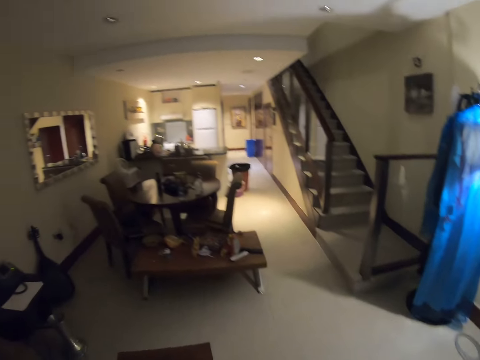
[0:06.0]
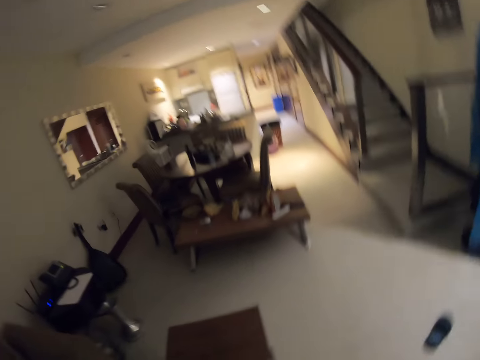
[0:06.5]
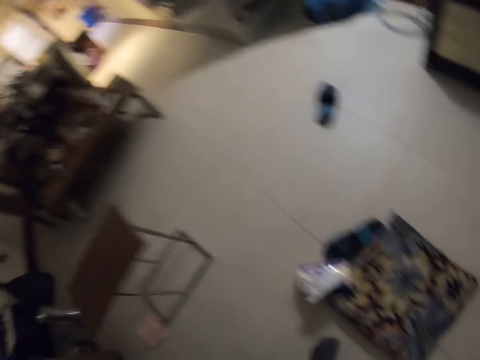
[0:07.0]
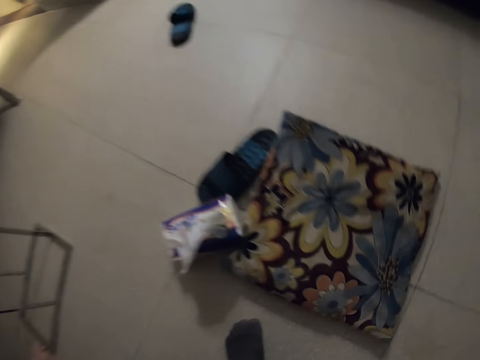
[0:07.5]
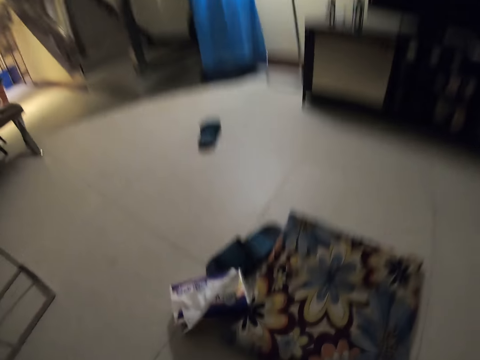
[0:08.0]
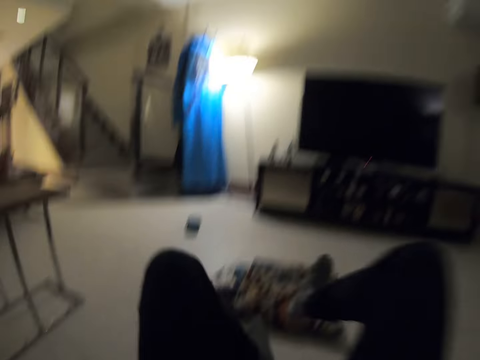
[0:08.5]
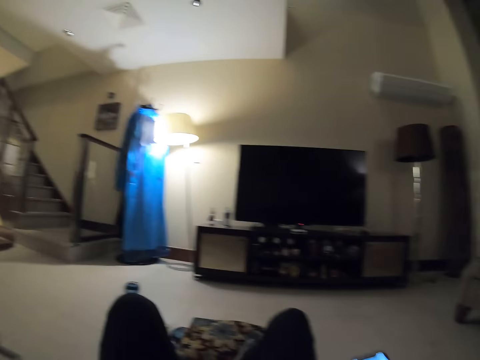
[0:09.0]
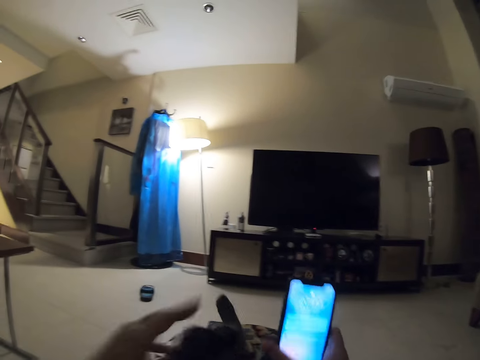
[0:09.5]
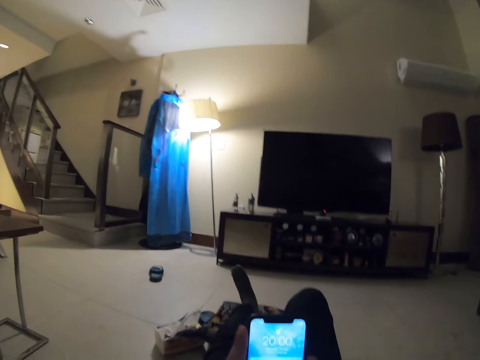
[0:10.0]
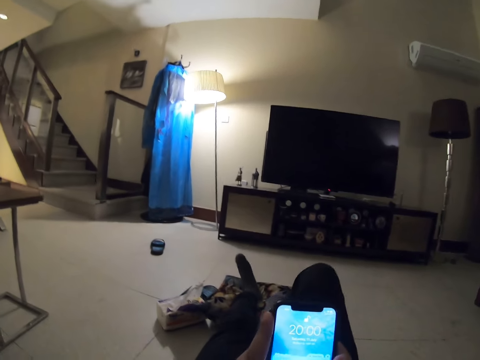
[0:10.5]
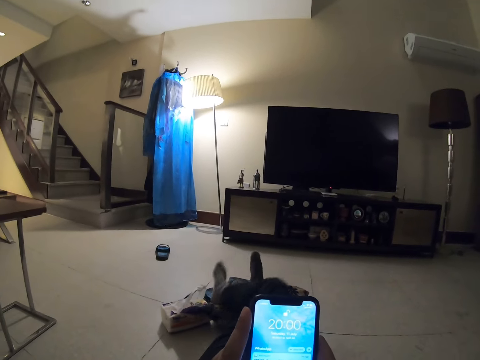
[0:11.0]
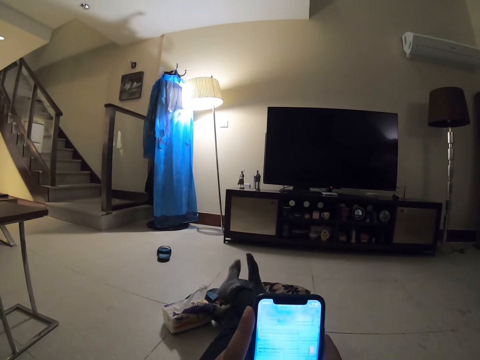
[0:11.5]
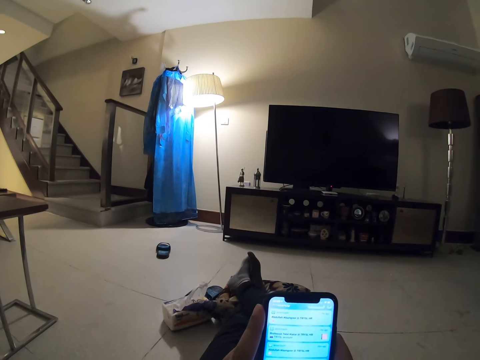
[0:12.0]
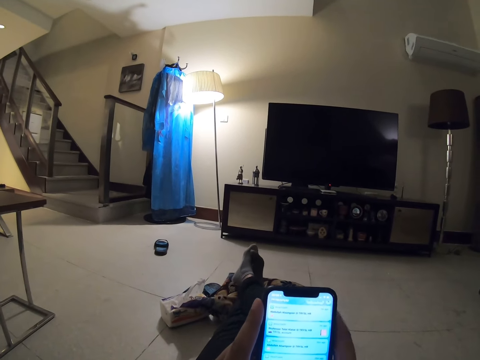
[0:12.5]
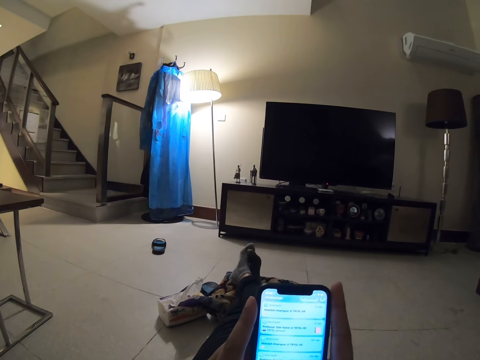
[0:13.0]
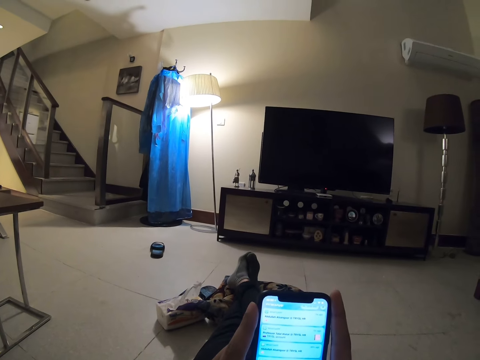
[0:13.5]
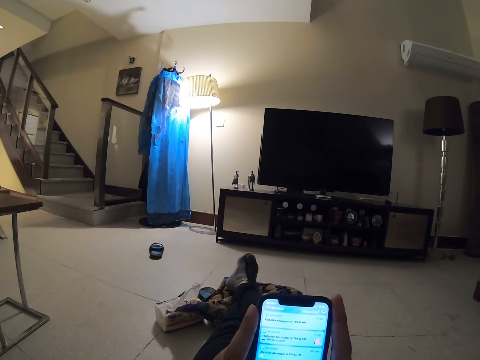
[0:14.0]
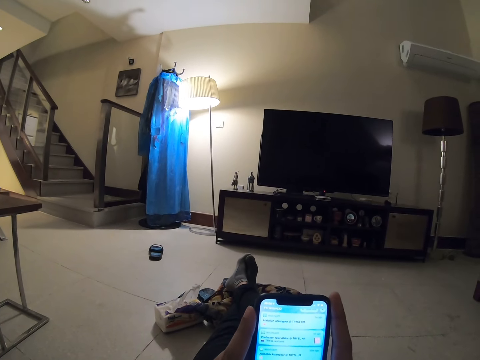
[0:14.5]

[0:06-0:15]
The camera wearer sits on a chair. They are pressing the phone.

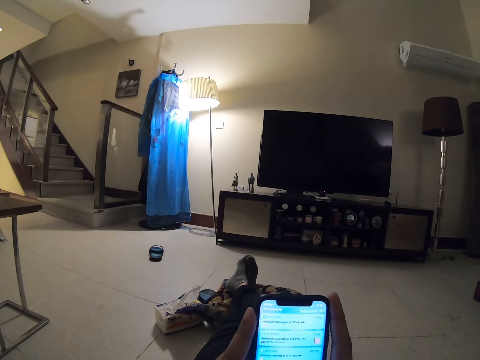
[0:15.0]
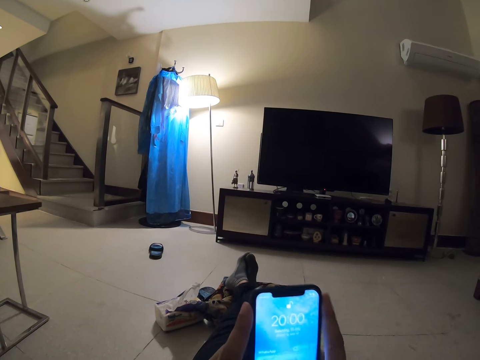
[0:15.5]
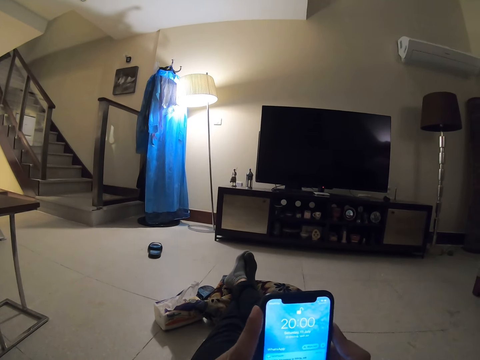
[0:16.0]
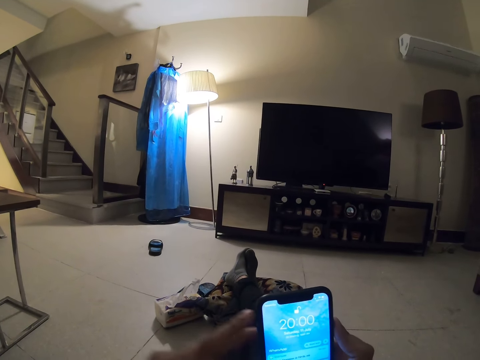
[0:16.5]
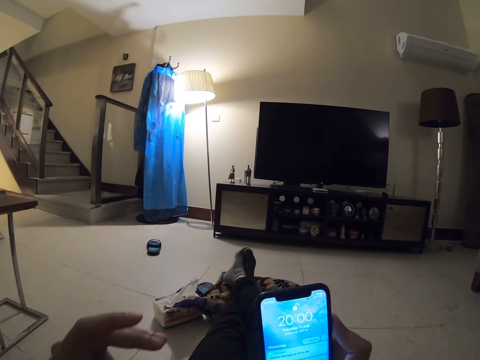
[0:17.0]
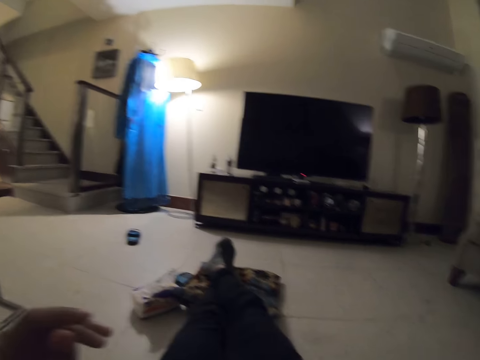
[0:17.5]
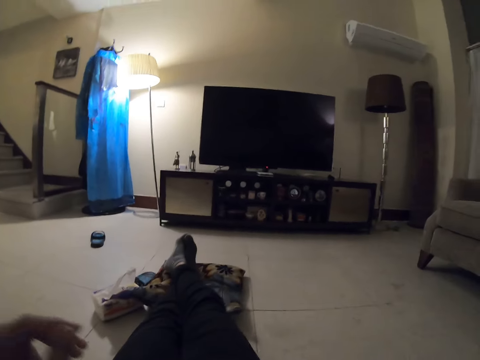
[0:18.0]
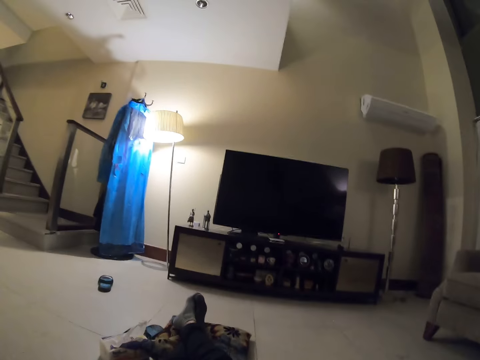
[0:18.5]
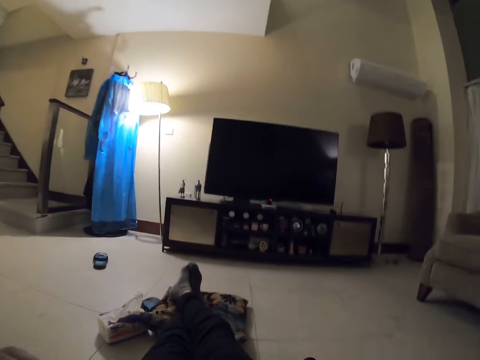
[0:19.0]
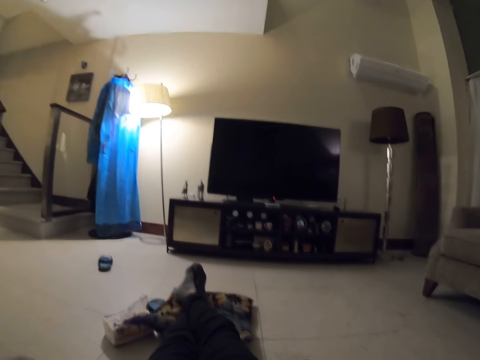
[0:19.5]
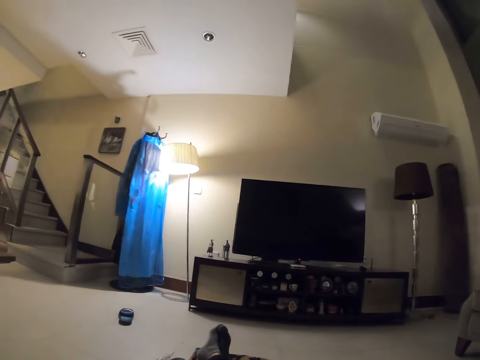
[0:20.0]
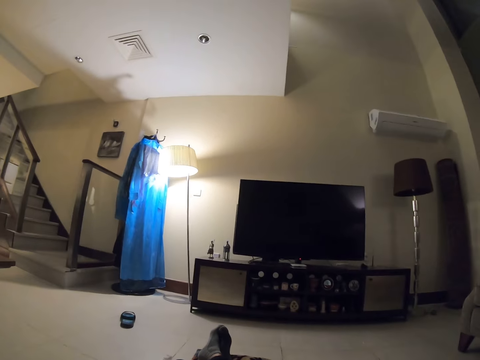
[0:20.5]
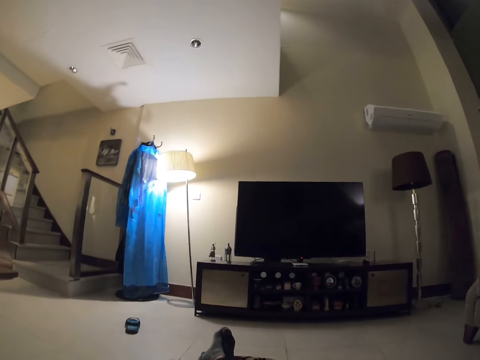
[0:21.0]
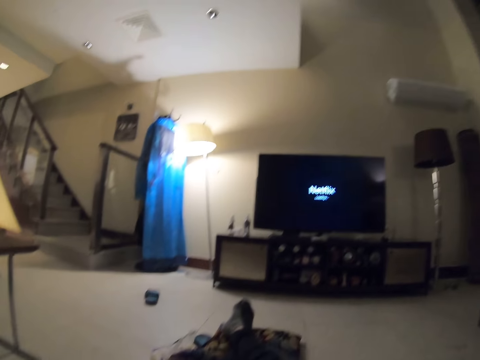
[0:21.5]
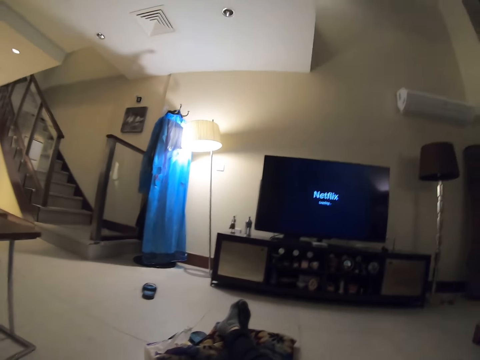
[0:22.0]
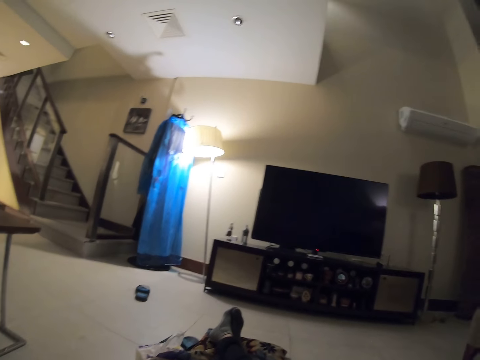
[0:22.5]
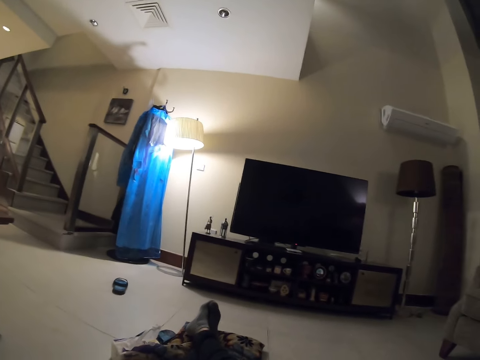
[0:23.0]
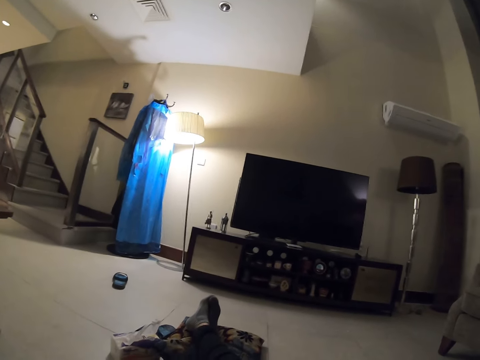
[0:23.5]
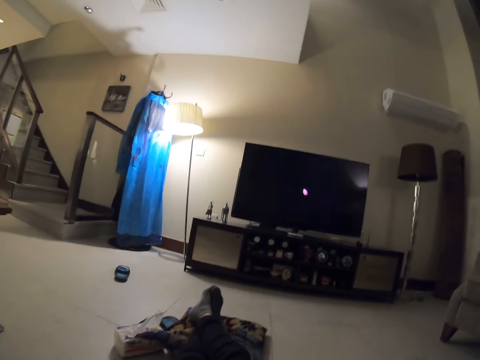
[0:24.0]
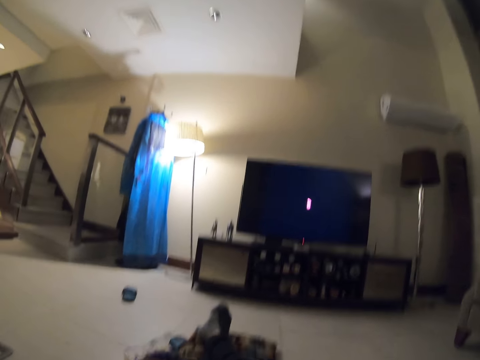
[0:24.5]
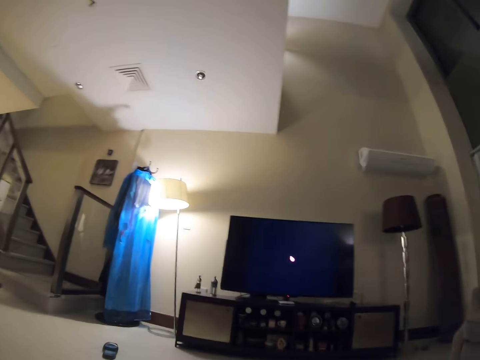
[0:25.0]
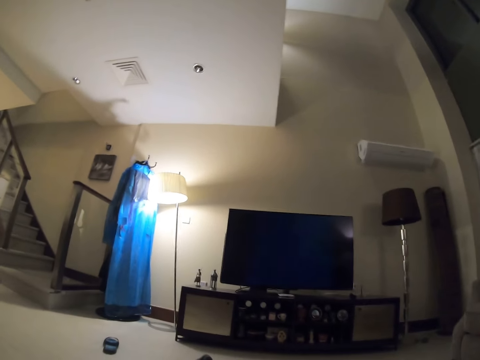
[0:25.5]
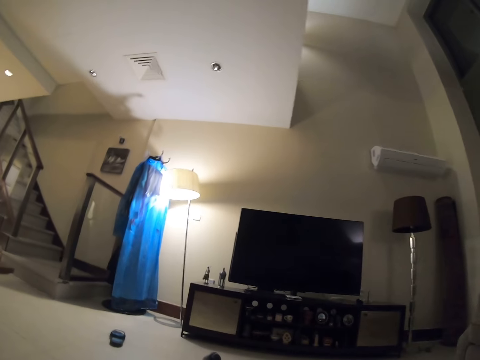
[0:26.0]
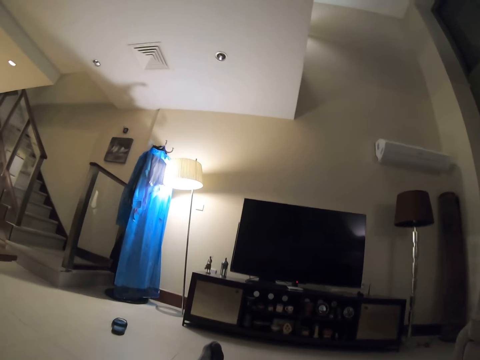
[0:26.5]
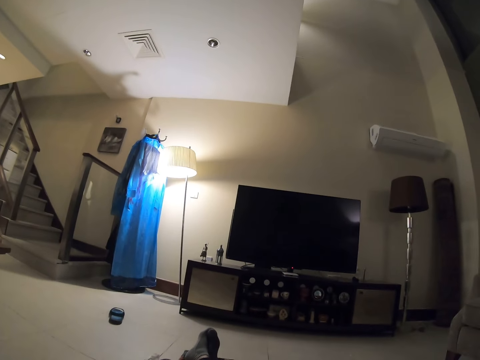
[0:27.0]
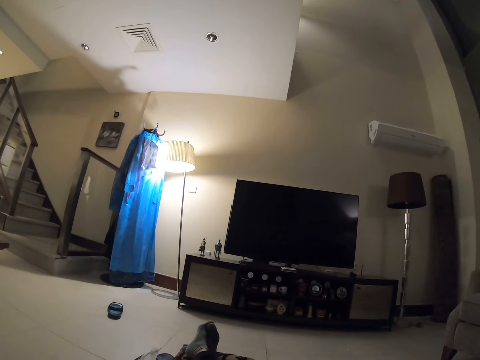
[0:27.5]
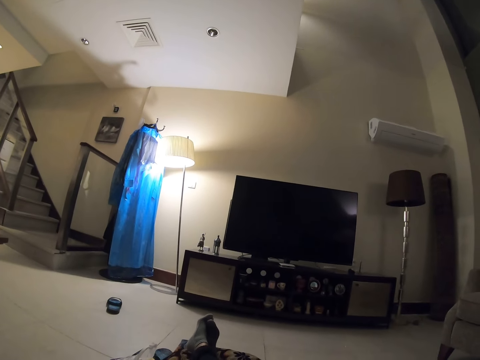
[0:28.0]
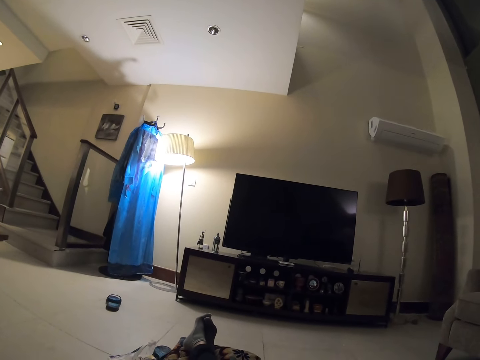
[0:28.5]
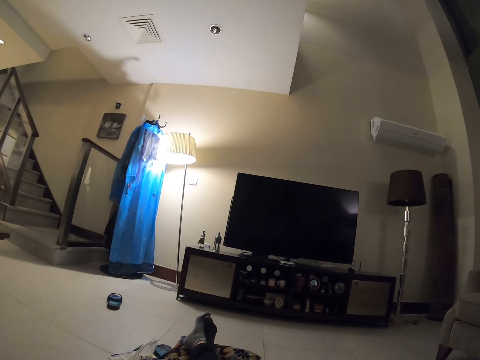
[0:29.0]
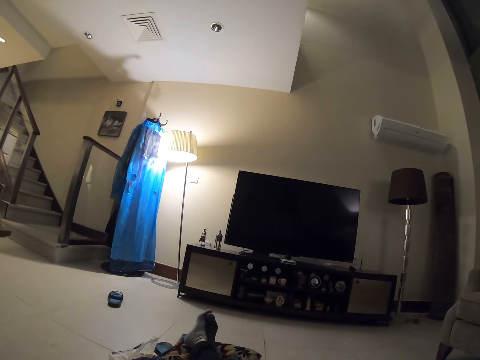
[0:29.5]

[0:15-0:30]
The camera wearer places the phone on the chair. They look around the house. They switch on the television. They operate the television.
